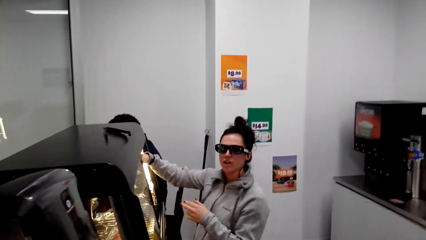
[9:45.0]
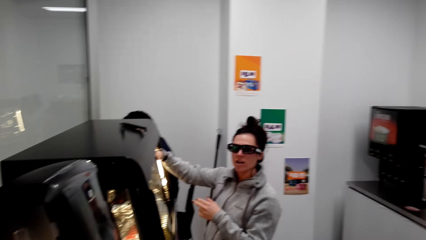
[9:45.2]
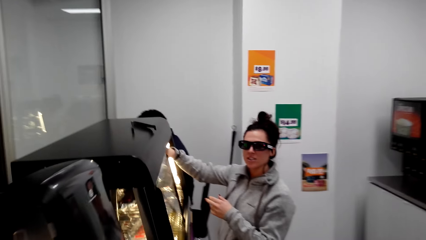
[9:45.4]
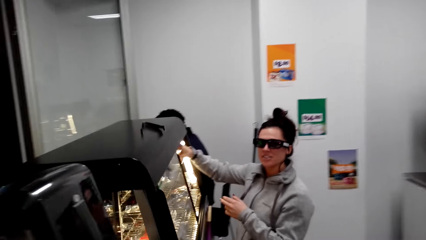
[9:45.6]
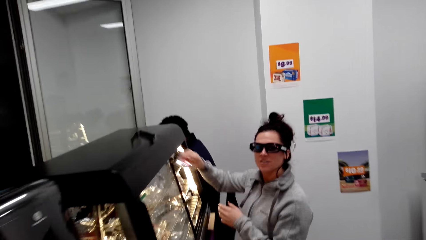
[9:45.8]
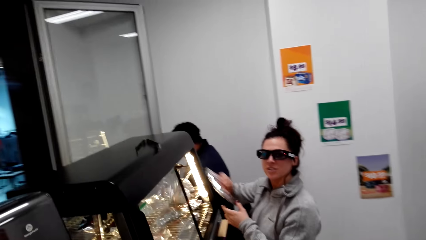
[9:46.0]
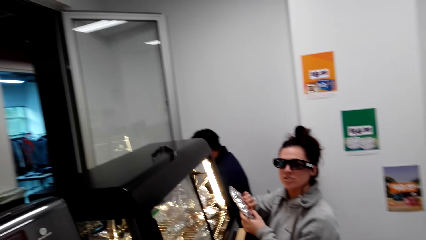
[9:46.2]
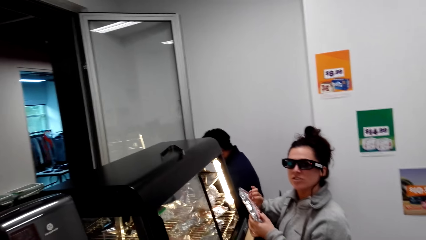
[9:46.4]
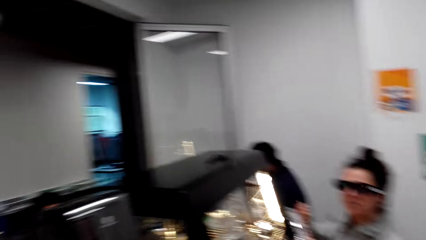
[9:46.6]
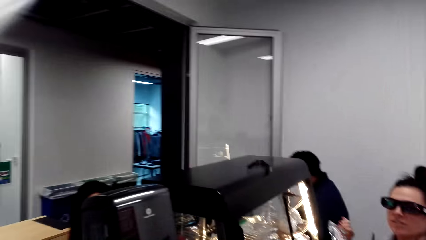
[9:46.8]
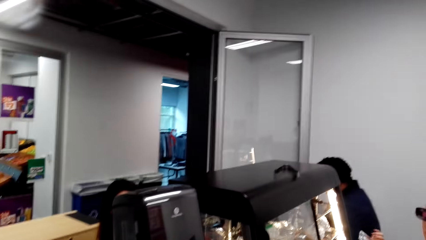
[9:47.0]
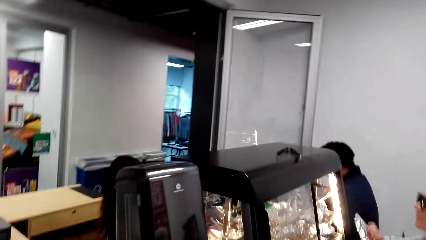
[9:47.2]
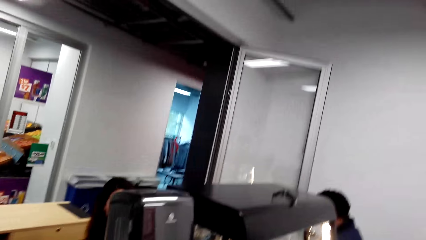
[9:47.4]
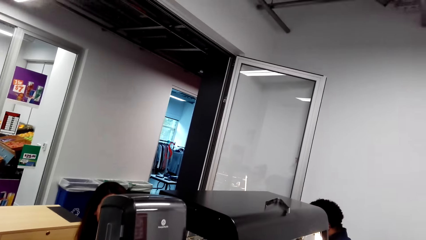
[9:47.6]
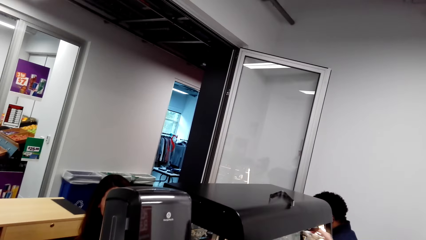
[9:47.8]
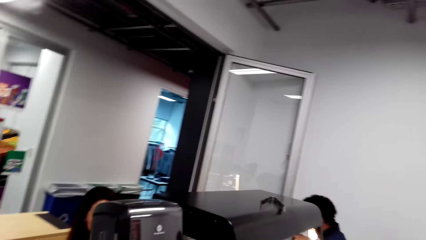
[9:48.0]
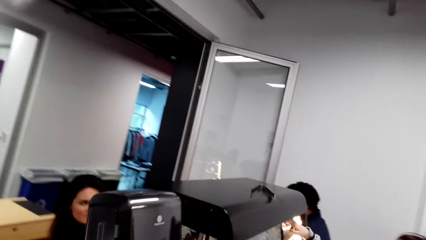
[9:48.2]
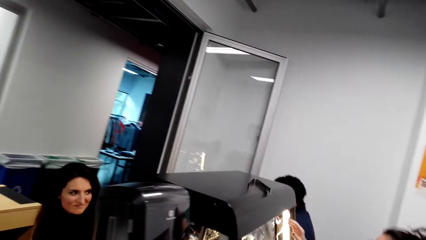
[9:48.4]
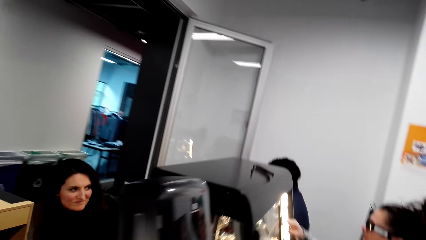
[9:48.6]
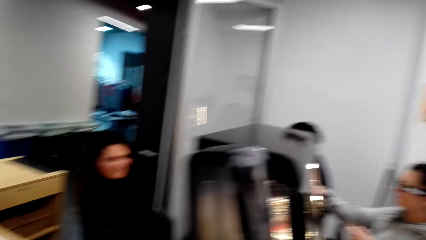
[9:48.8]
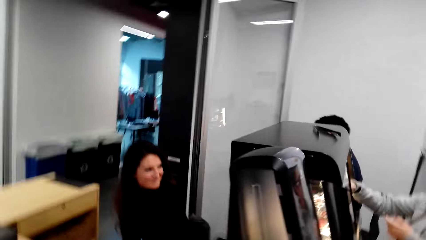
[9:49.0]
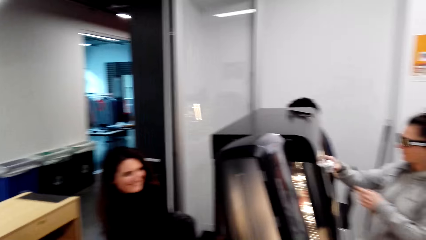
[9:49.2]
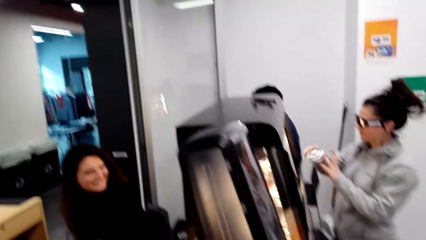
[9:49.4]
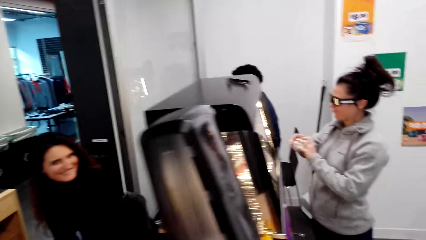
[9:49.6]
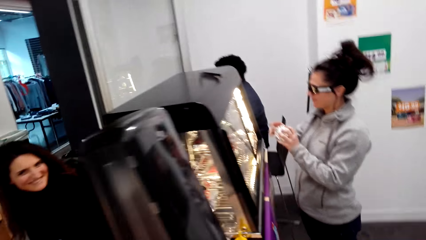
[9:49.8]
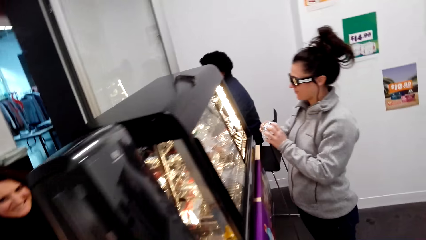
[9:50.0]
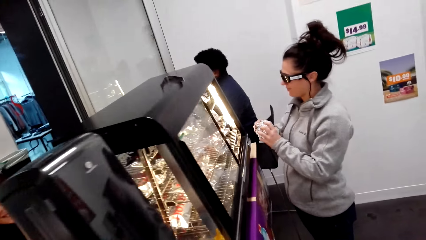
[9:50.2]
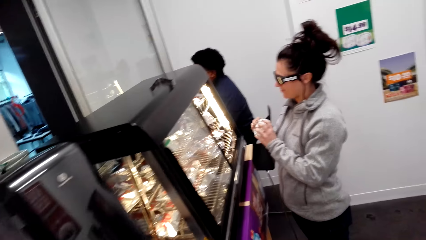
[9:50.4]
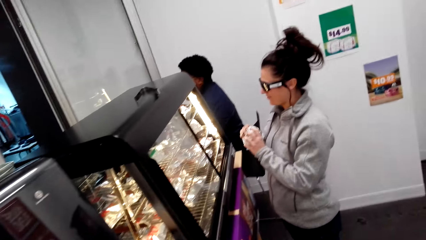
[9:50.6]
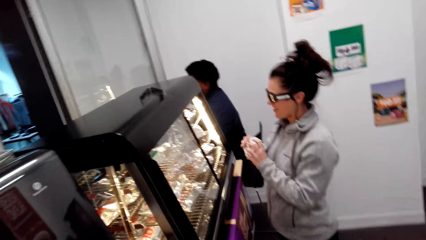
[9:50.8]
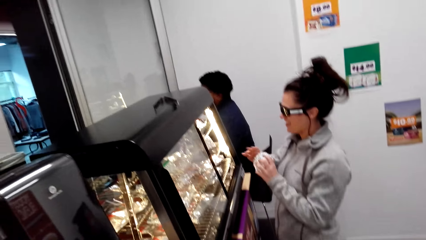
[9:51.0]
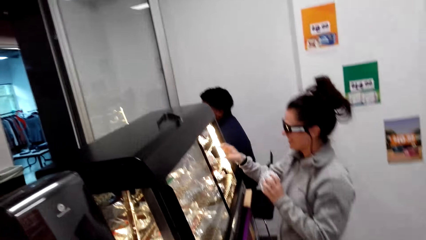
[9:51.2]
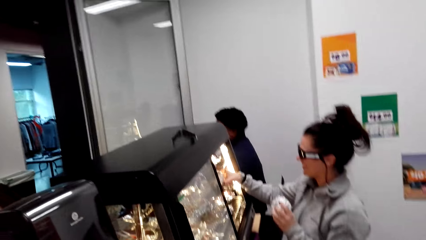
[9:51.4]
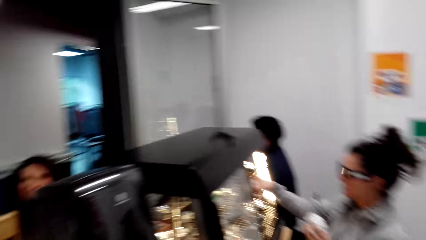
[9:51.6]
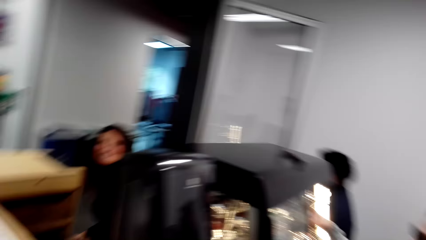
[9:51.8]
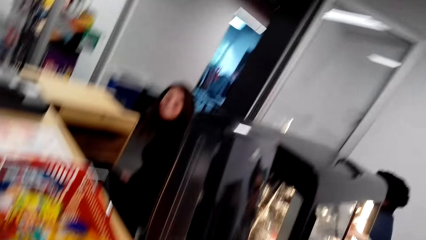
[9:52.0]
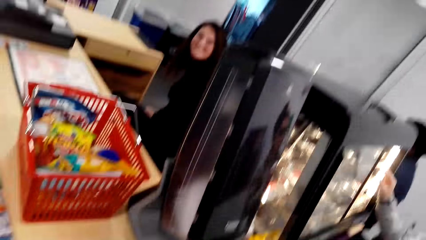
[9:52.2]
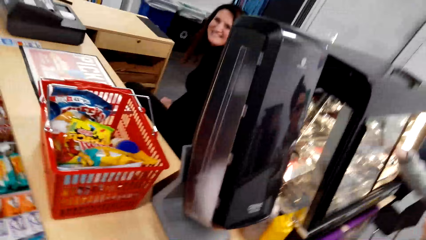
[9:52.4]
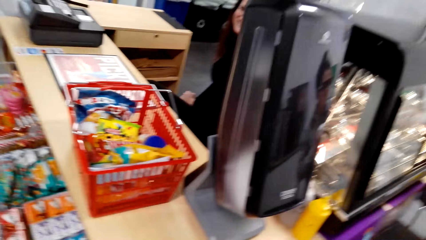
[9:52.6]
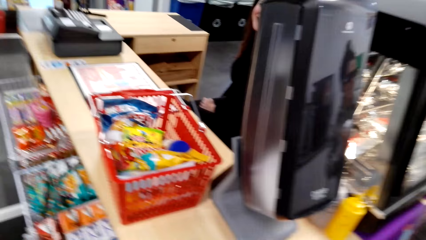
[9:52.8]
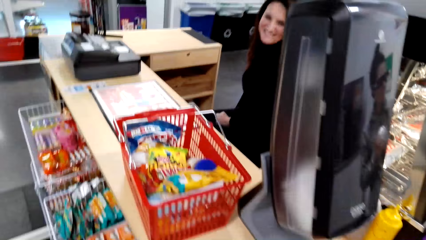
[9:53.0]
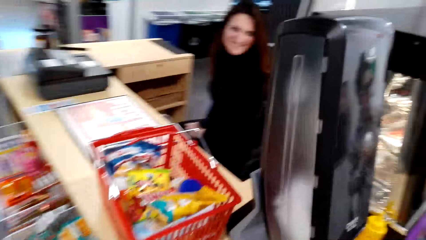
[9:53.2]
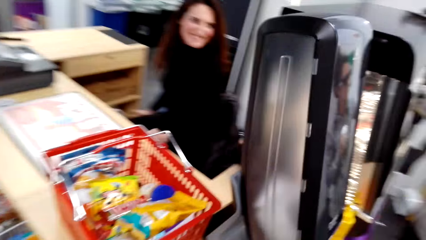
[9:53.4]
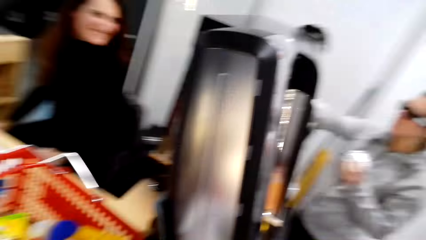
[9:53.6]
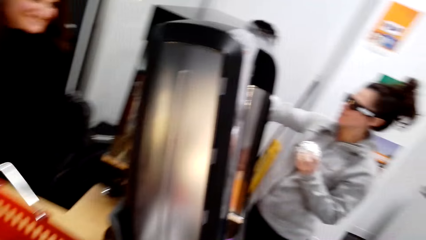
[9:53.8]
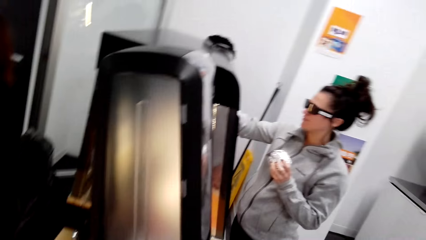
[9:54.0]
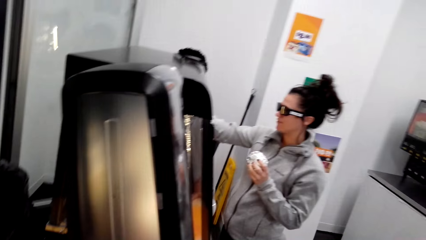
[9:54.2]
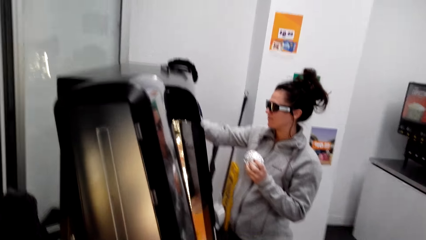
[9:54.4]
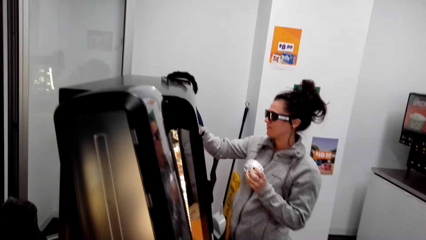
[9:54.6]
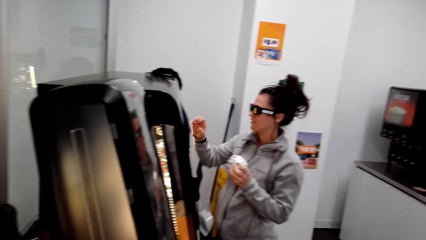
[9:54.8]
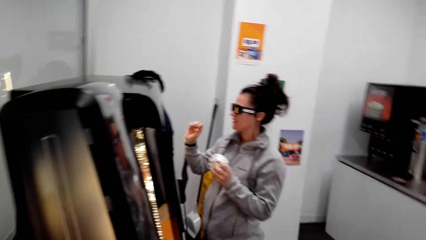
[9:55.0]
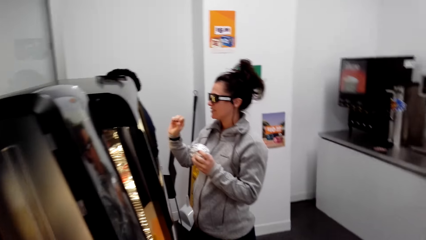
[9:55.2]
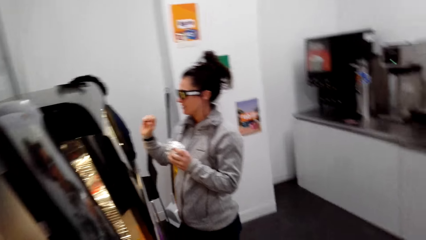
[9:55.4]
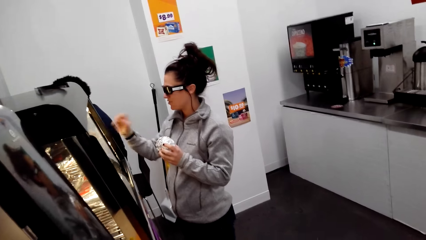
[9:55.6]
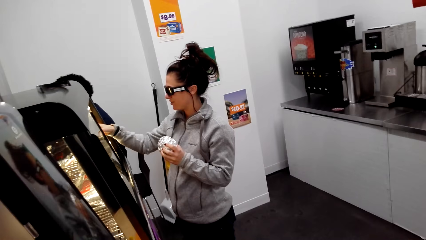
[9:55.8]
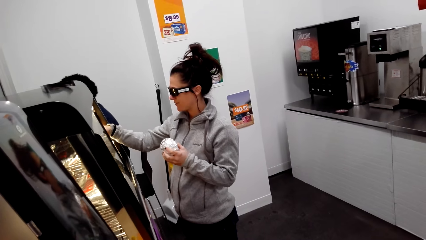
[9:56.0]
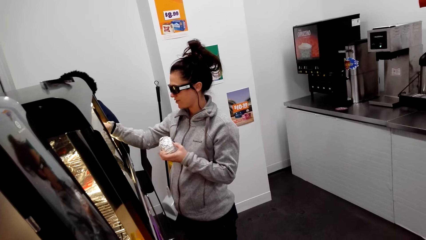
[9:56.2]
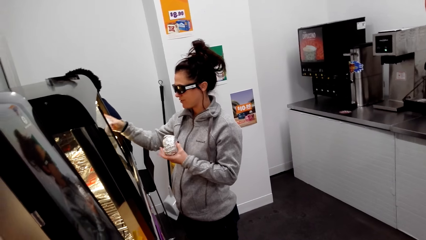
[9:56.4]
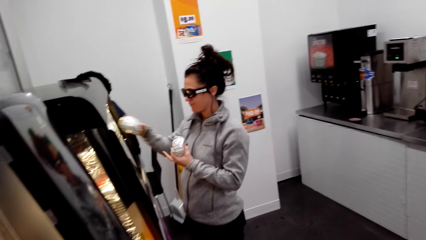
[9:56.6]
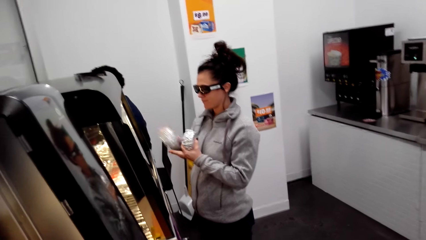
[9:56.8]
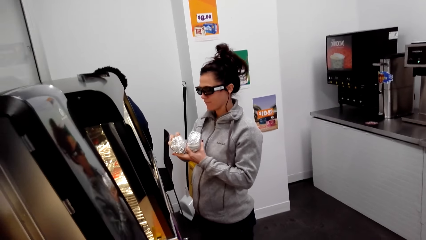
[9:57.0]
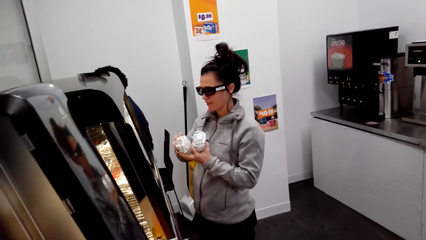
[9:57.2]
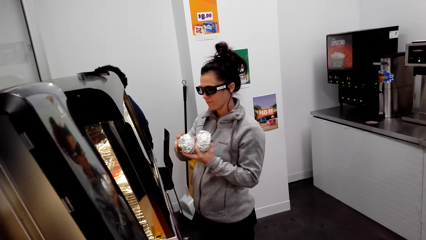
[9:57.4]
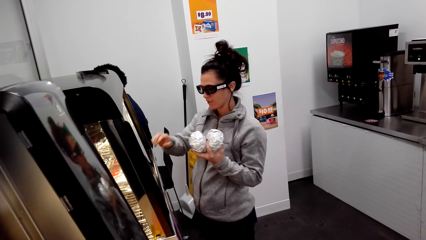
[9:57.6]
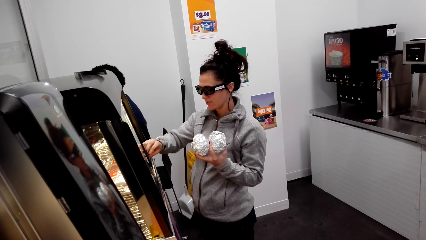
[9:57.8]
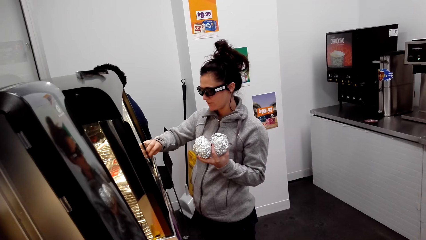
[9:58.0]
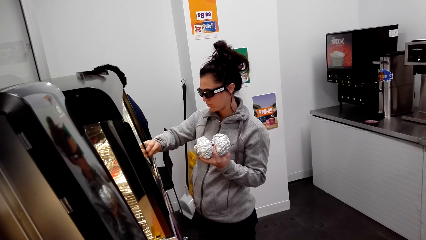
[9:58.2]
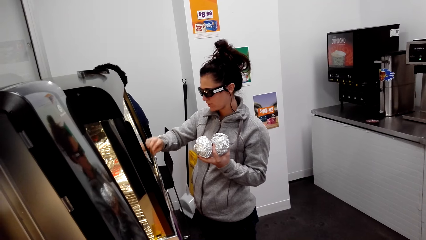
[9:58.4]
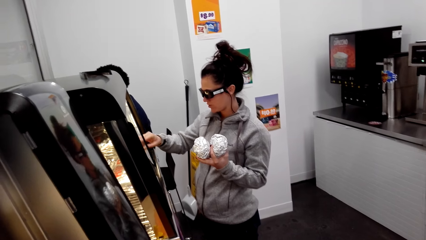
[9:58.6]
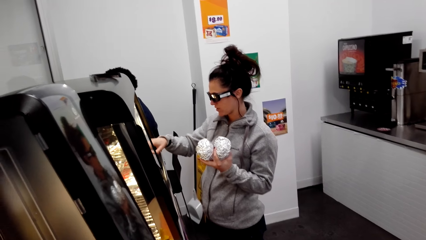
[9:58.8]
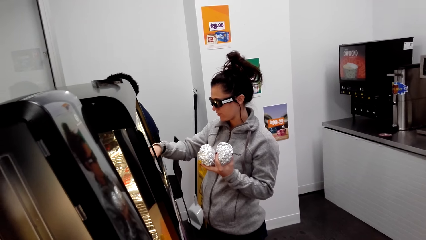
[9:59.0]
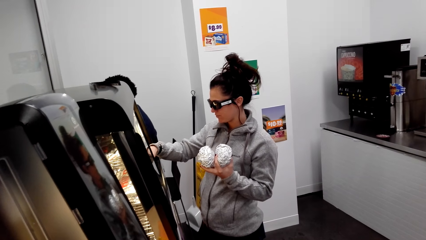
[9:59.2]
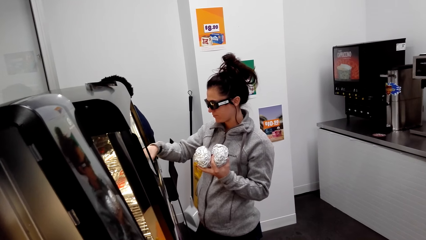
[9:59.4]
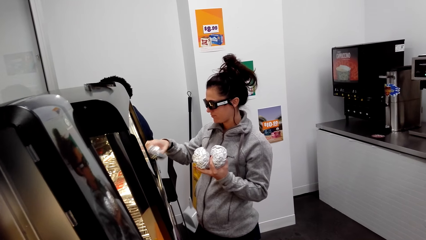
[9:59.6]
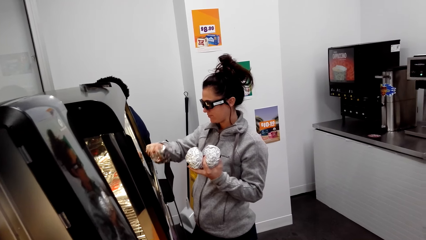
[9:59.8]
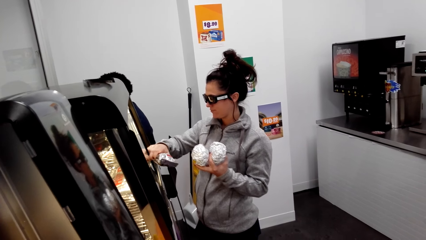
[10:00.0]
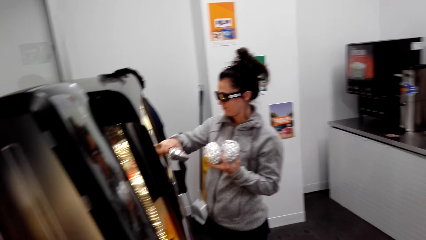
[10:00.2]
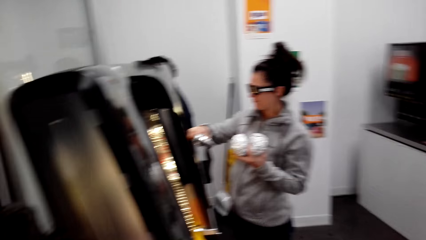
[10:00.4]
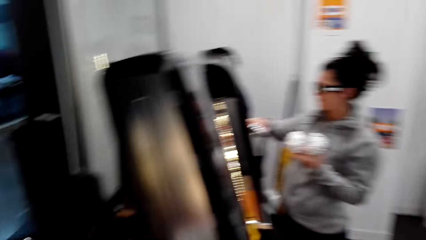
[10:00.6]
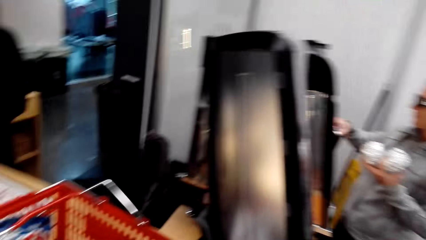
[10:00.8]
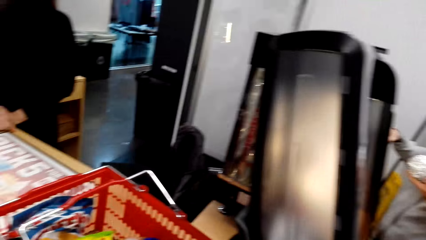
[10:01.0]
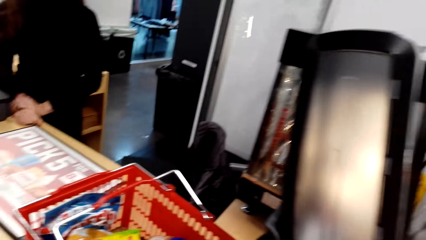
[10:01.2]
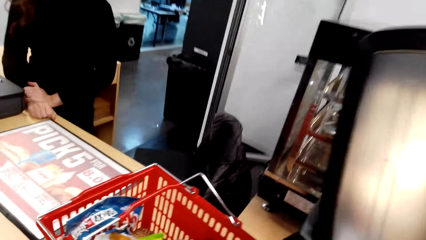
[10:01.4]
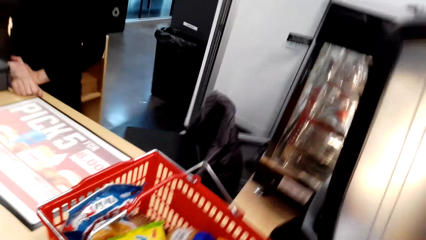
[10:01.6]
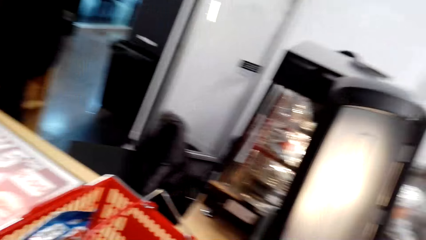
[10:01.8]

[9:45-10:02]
The woman puts a foil with something in a grill. She lifts the foil with something from the grill. The camera wearer looks at the cashier. They look around the grill. They look at the cashier. They look around the counter table. They look at the woman. The woman picks a sandwich, lifting a foil with something from the grill. She places the foil with something on her left hand. She lifts a foil with something from the grill.
